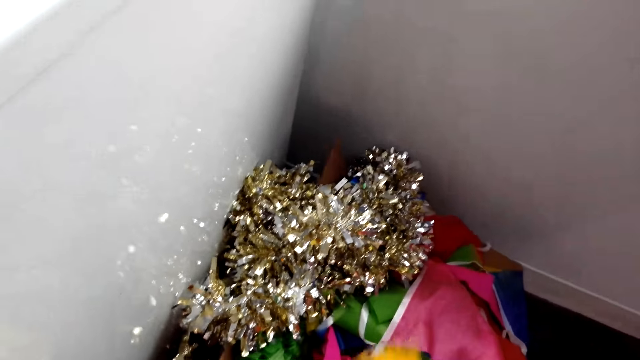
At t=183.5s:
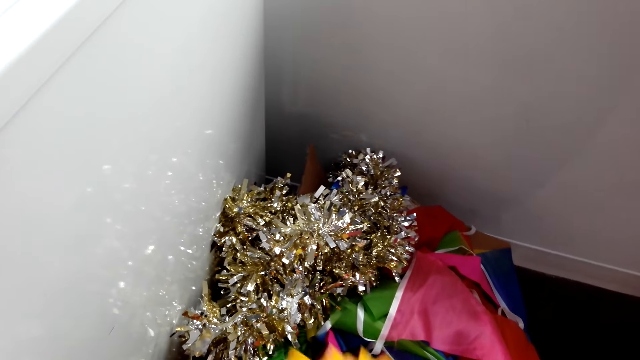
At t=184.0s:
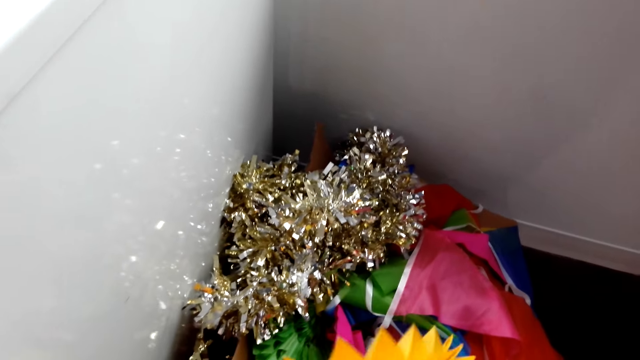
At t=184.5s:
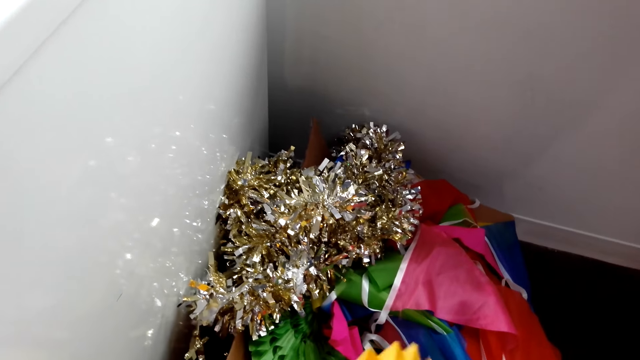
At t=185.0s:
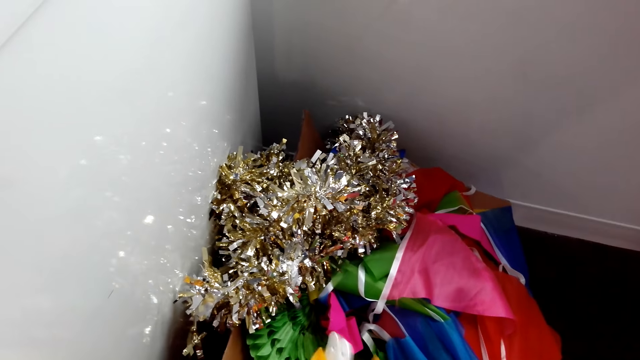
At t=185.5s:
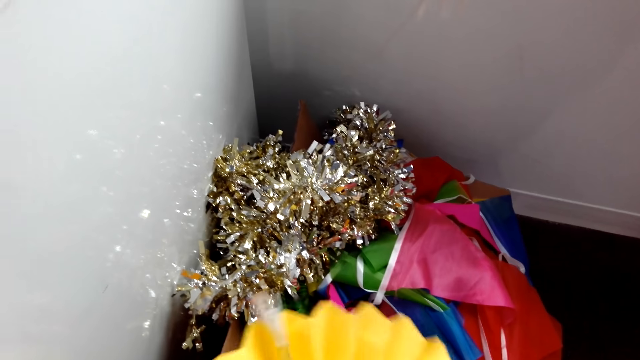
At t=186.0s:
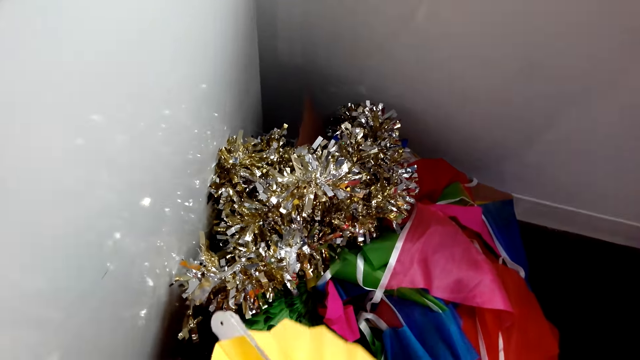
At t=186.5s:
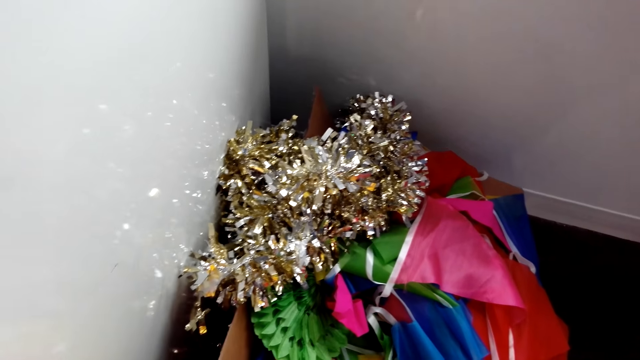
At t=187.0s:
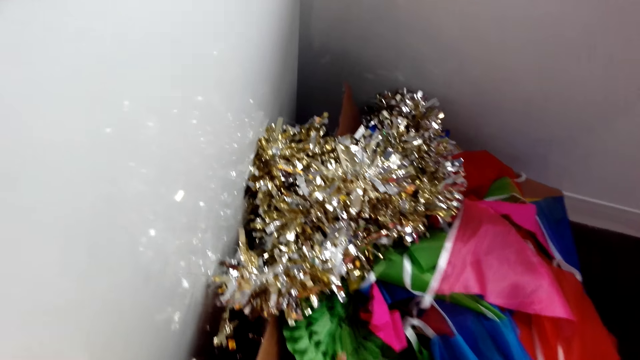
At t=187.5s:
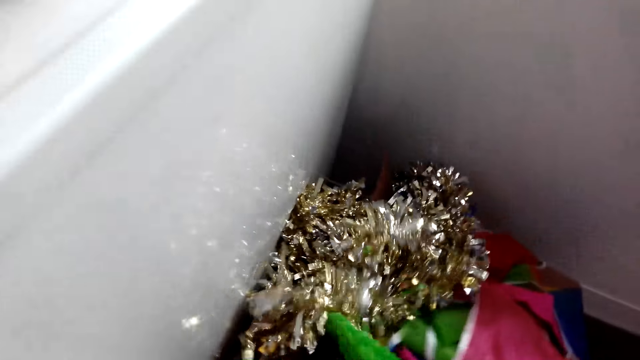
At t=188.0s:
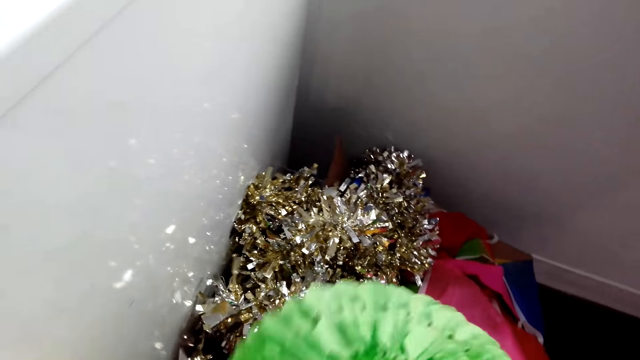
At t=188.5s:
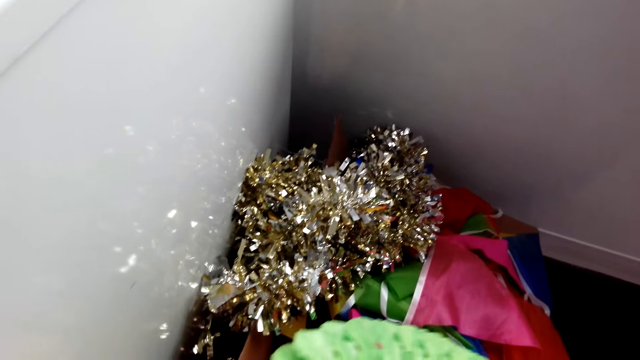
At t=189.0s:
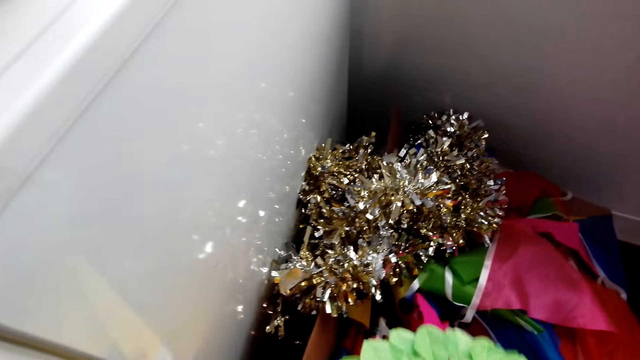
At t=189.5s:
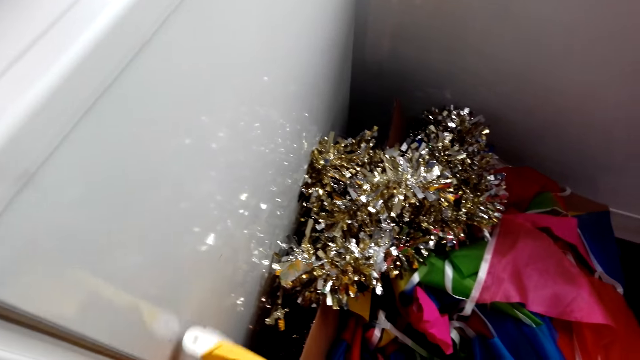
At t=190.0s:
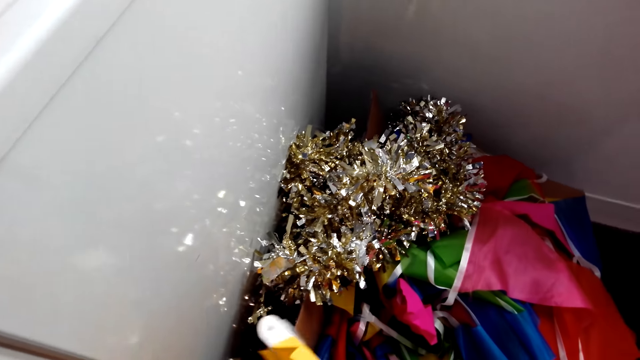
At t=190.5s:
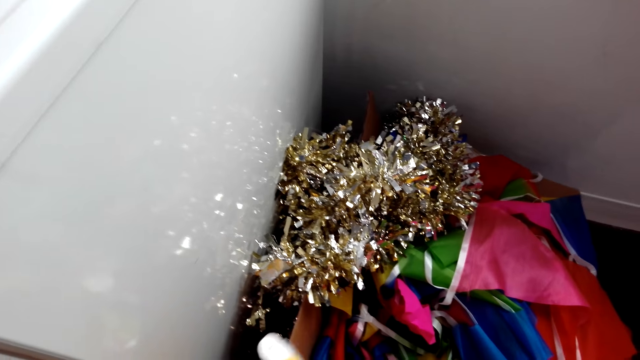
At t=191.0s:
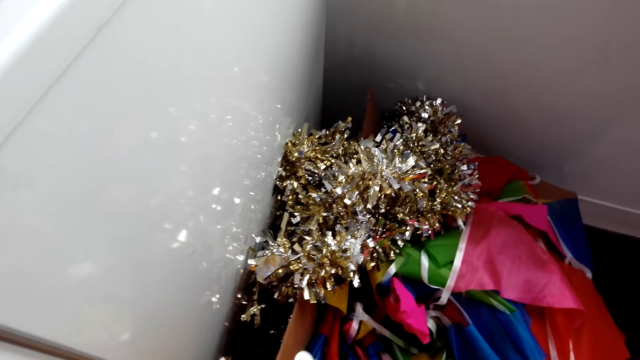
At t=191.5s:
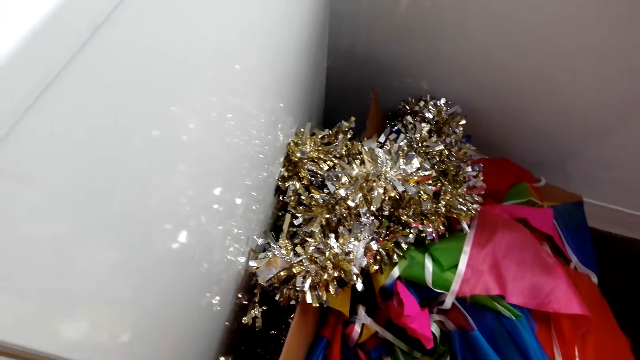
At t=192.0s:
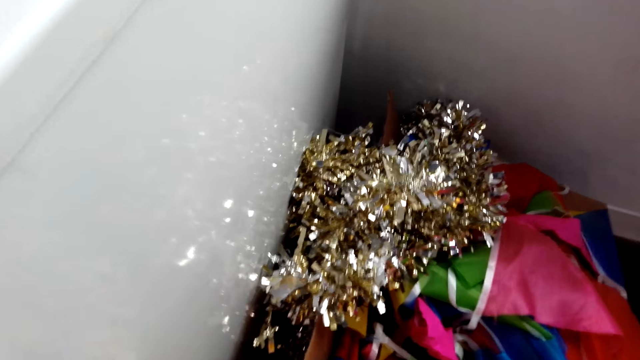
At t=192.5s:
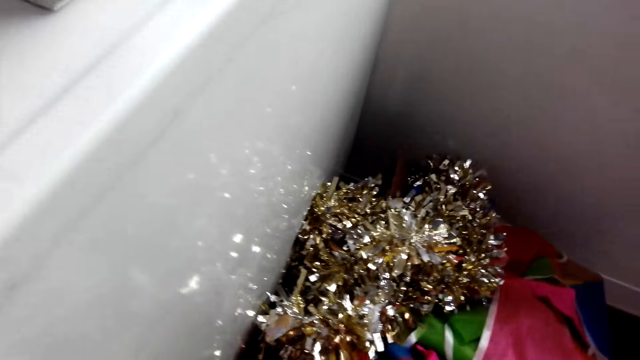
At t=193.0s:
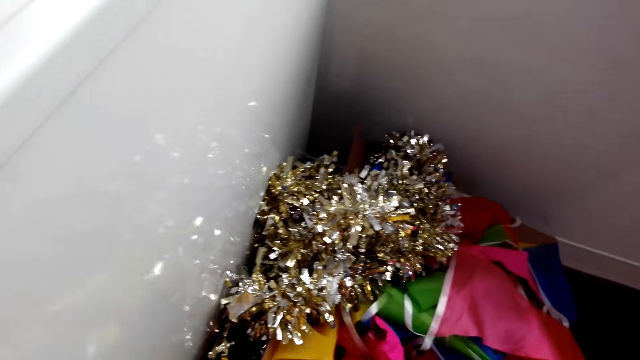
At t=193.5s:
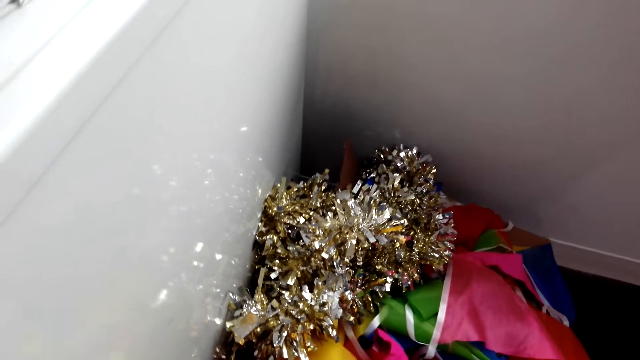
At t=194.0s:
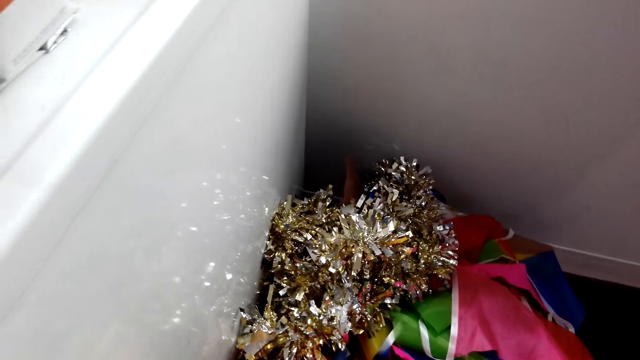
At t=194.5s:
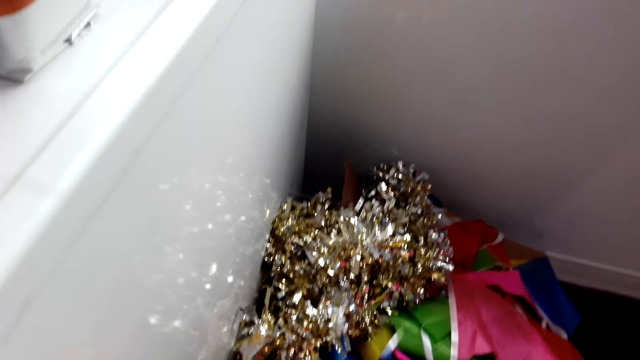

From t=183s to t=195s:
The camera wearer takes the flower or decorating ribbon.

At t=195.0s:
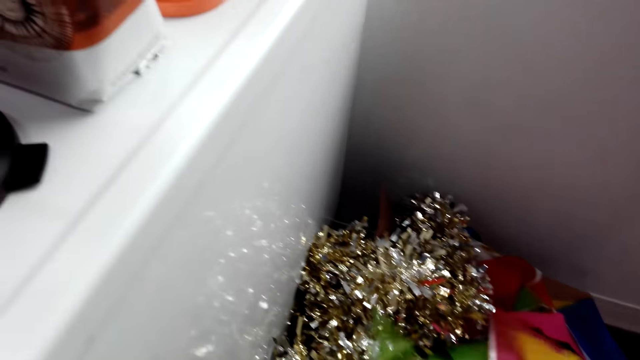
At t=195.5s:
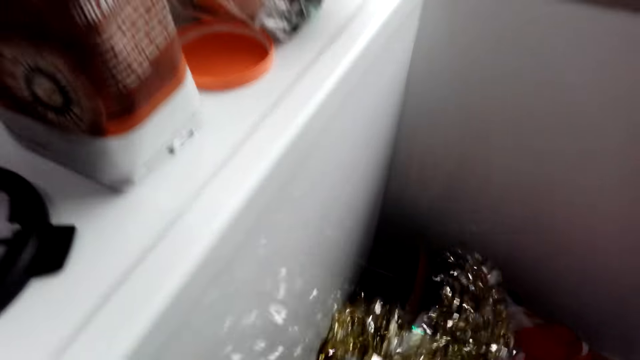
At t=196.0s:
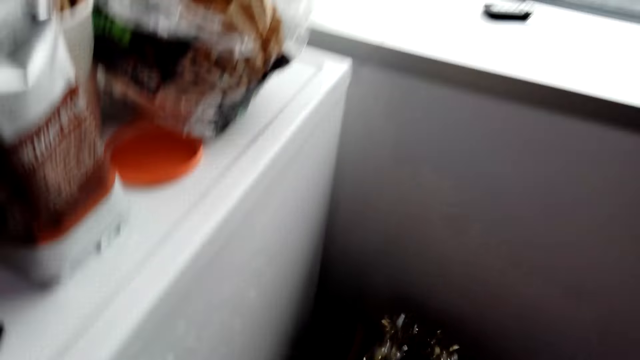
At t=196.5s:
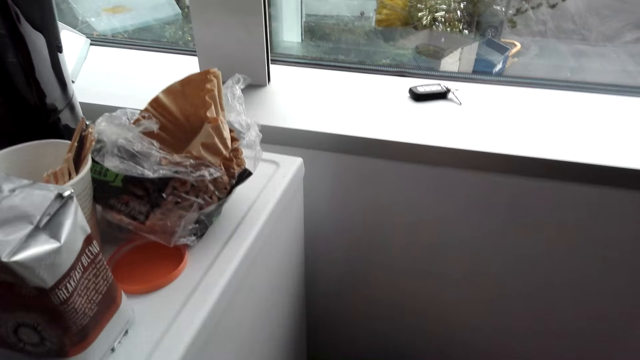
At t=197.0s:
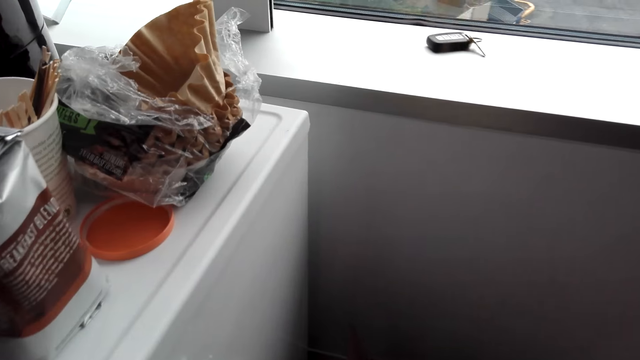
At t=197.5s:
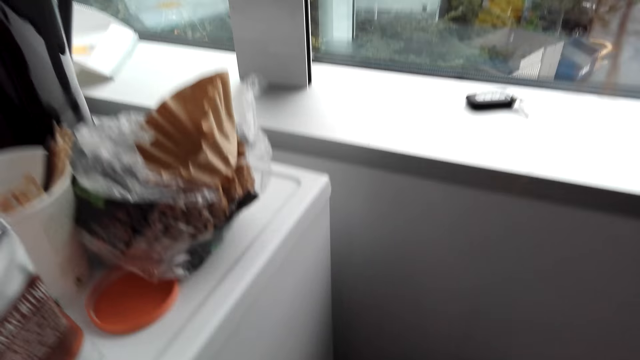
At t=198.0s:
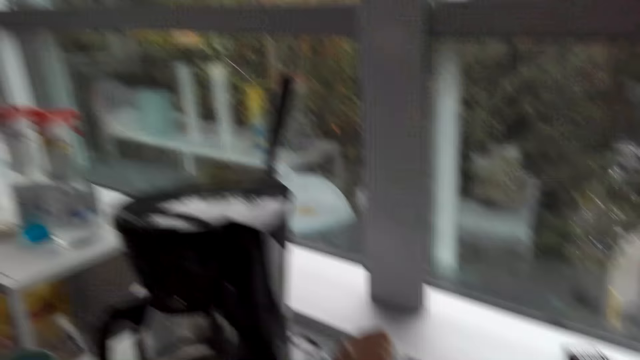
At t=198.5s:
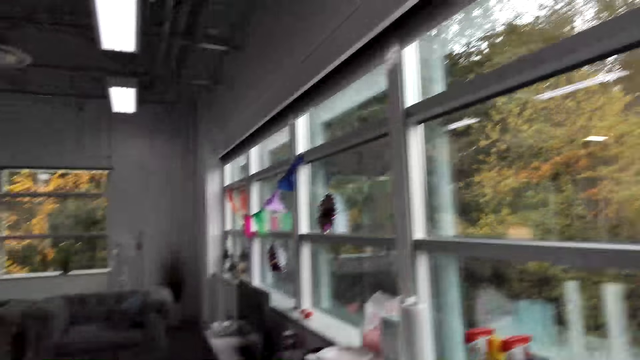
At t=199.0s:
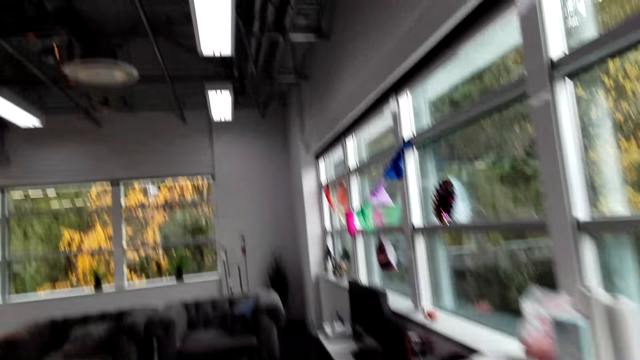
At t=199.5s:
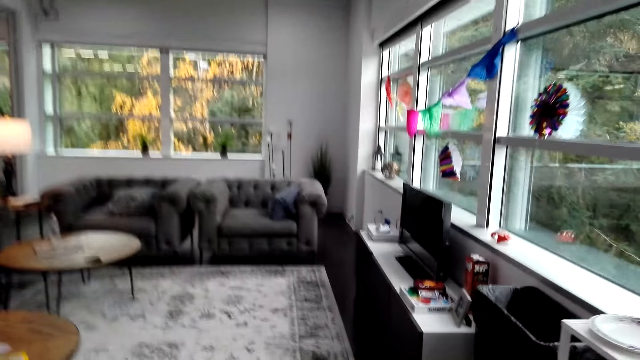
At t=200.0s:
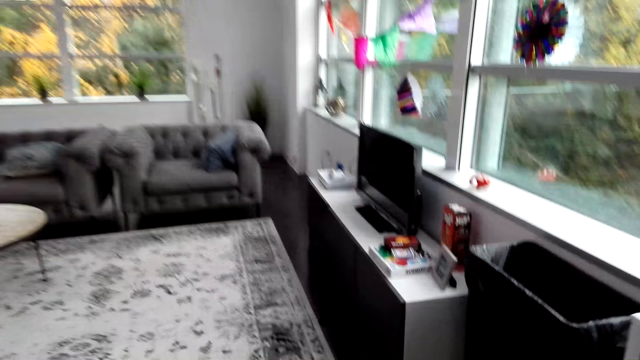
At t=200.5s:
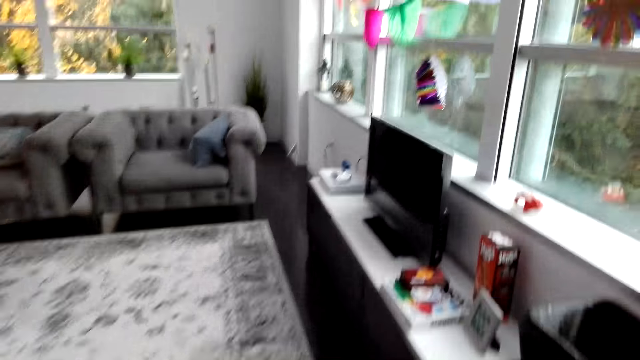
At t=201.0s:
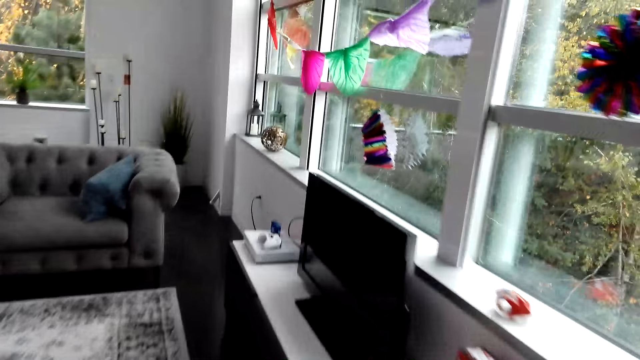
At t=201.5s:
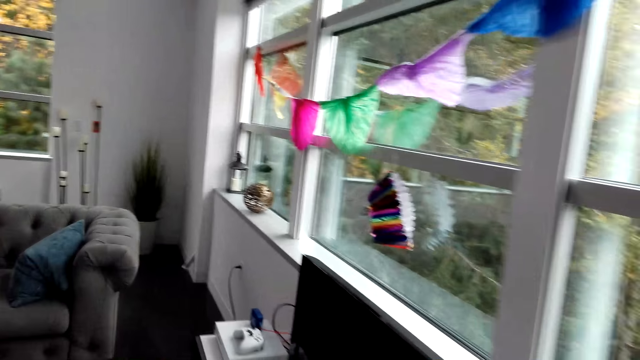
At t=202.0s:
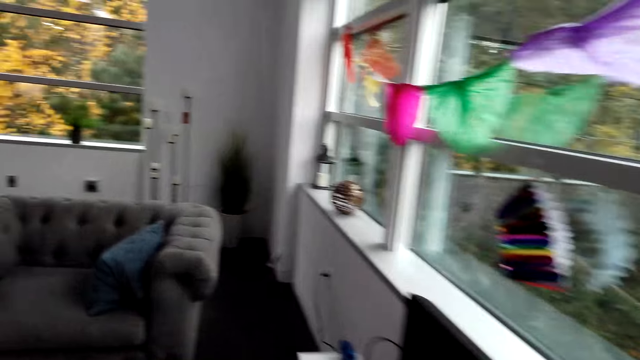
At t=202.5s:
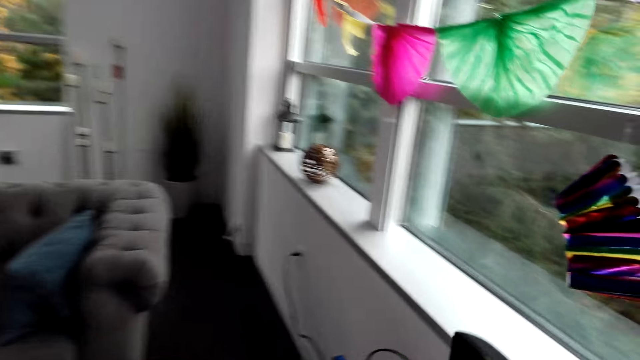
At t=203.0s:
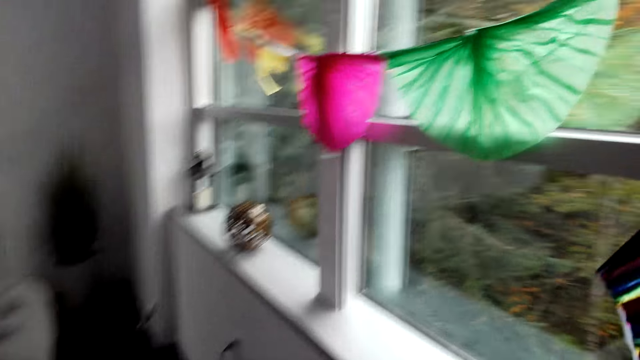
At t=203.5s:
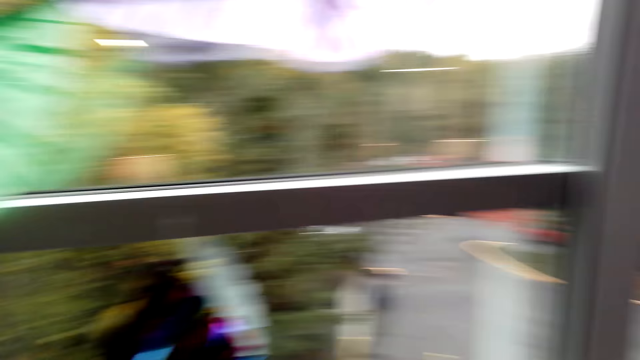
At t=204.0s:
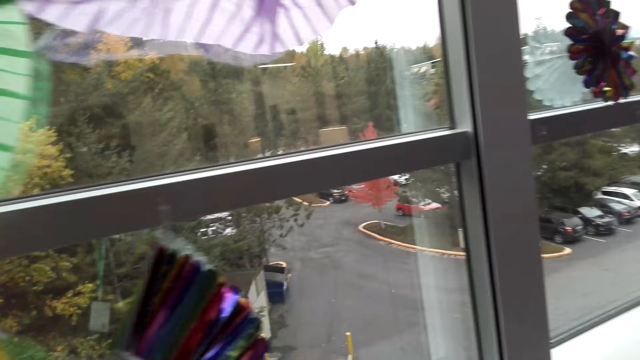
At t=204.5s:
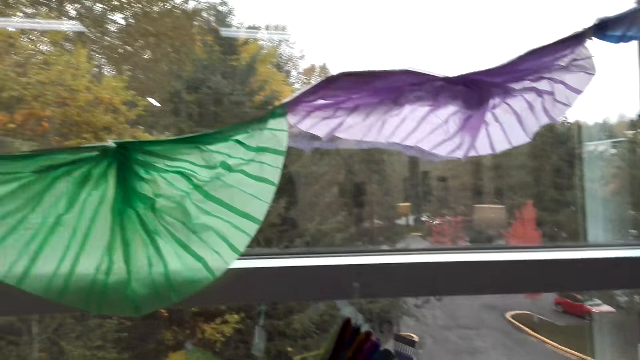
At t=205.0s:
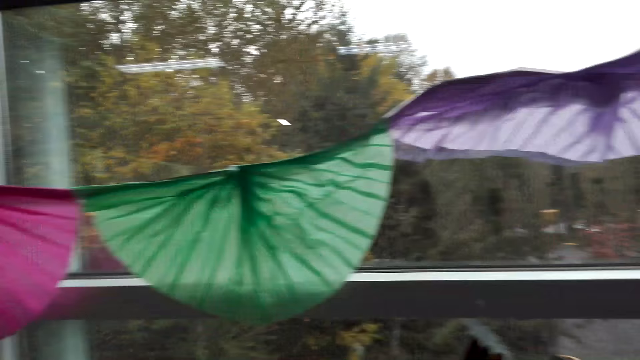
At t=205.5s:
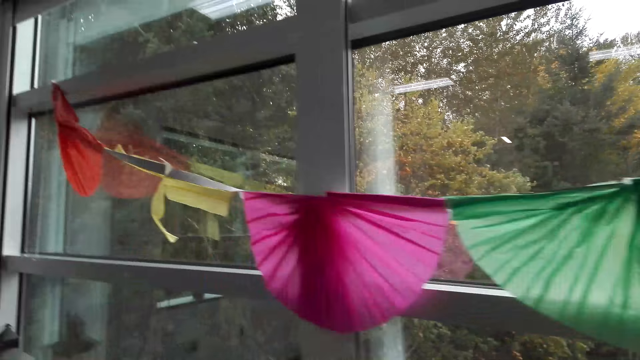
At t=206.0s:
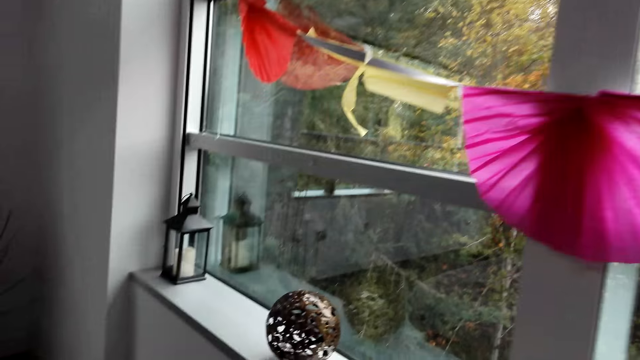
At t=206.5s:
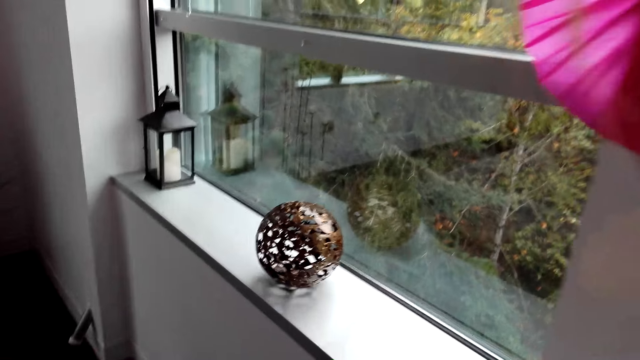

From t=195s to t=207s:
The camera wearer looks at the wall. They walk in the room.
